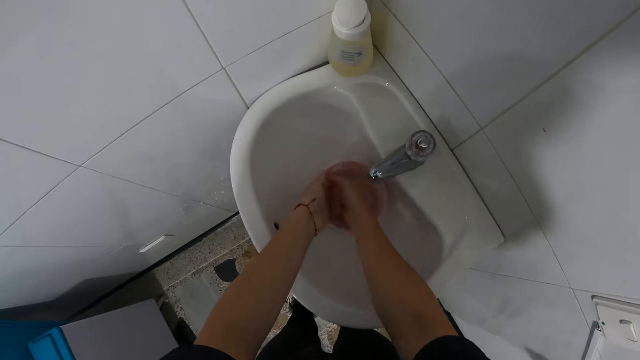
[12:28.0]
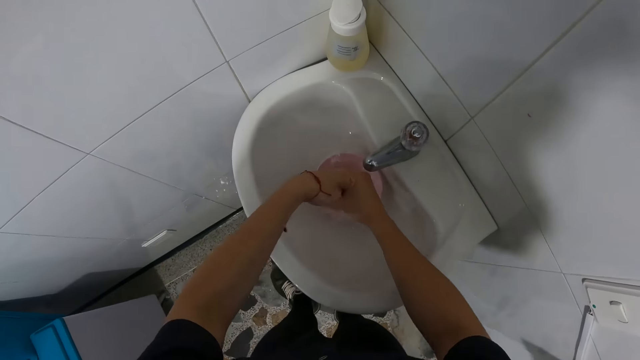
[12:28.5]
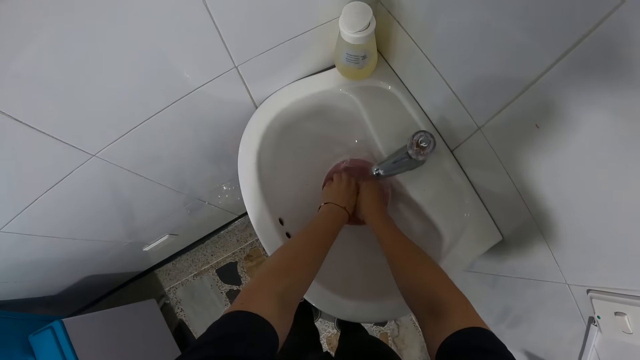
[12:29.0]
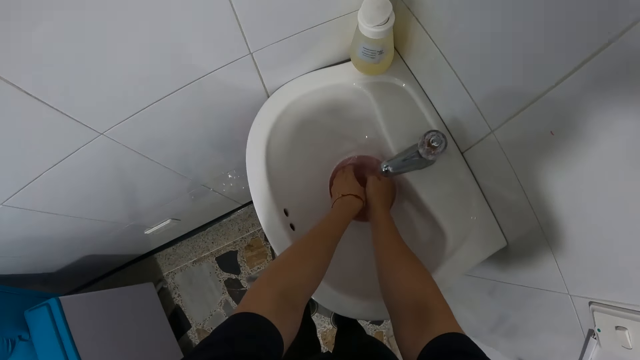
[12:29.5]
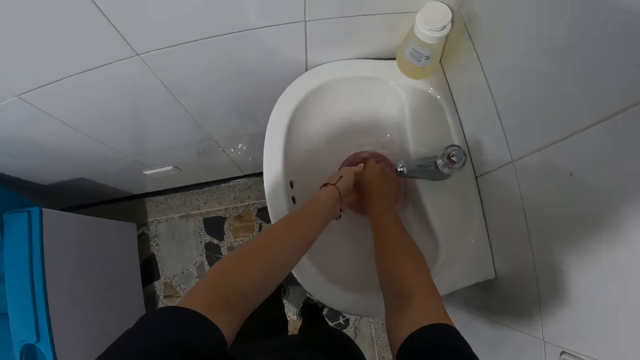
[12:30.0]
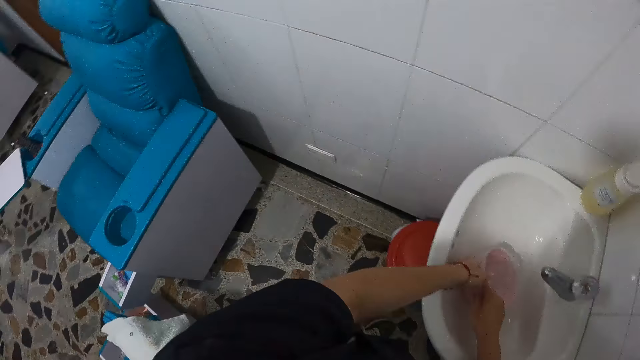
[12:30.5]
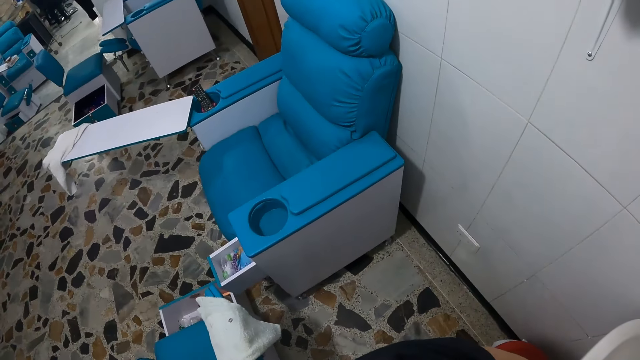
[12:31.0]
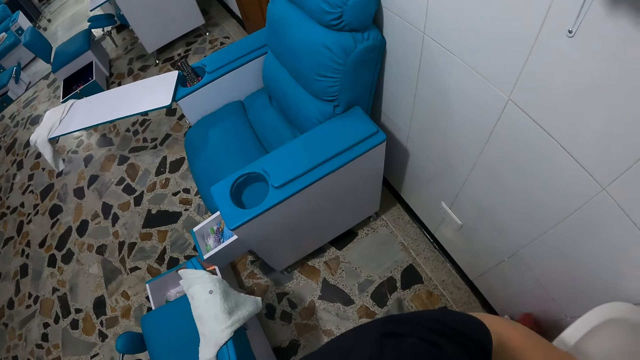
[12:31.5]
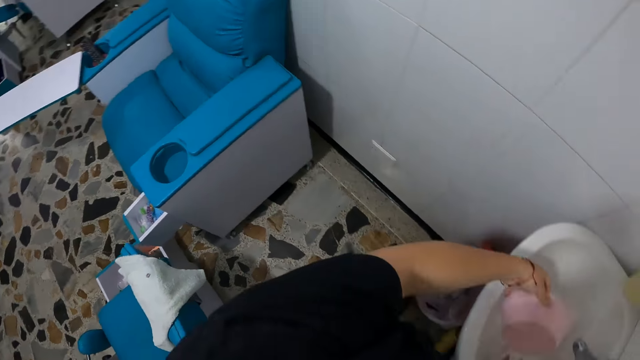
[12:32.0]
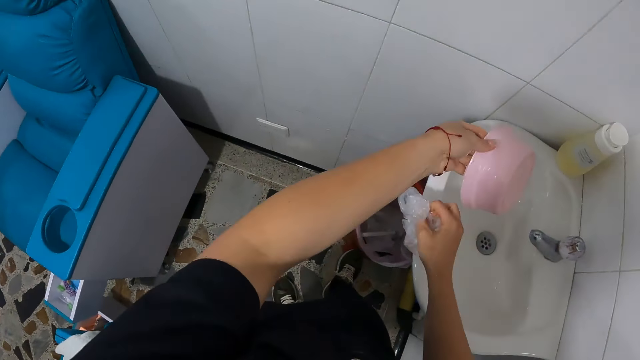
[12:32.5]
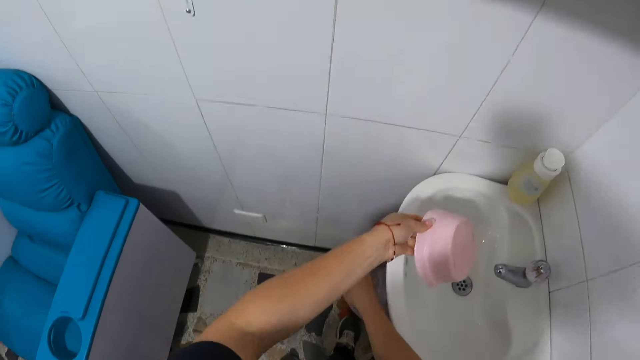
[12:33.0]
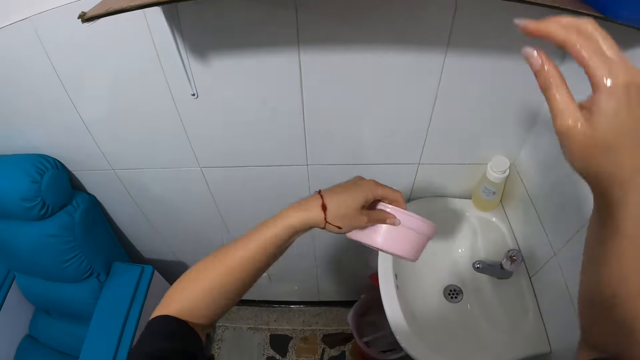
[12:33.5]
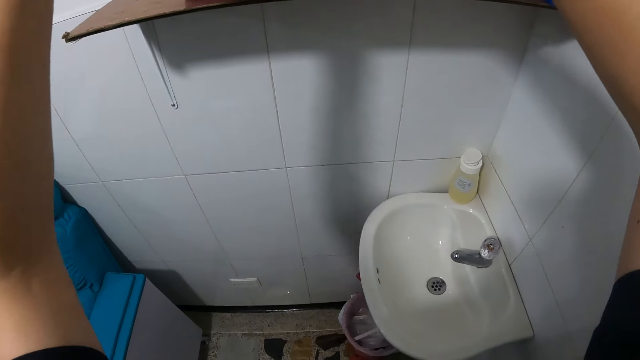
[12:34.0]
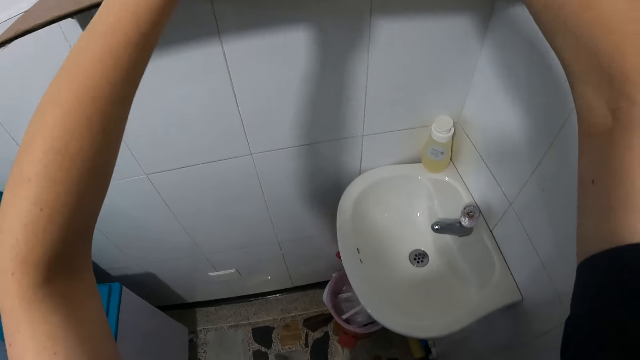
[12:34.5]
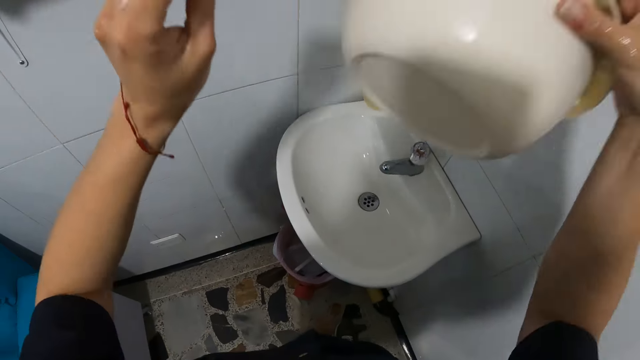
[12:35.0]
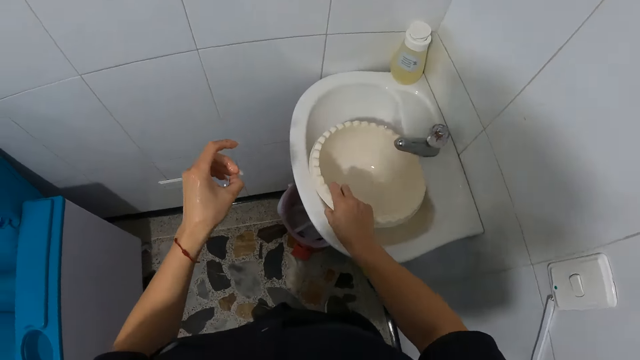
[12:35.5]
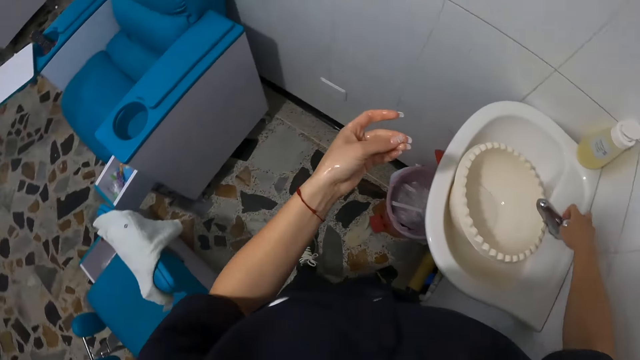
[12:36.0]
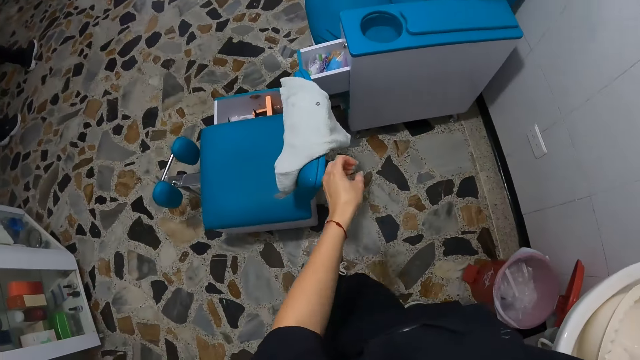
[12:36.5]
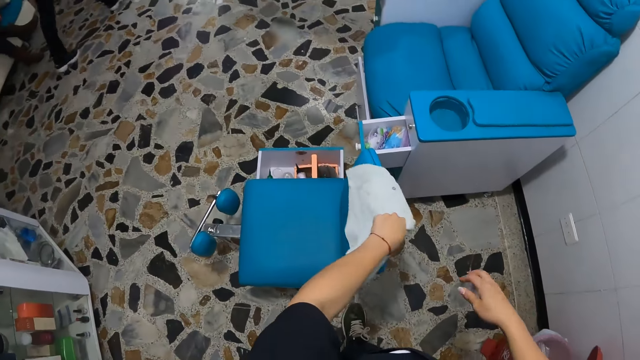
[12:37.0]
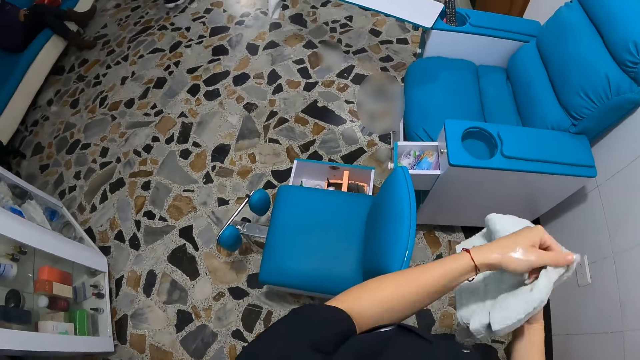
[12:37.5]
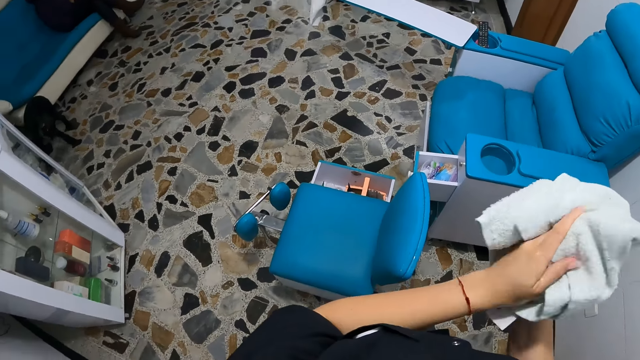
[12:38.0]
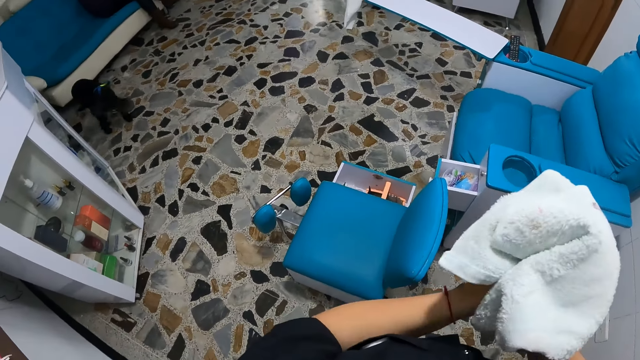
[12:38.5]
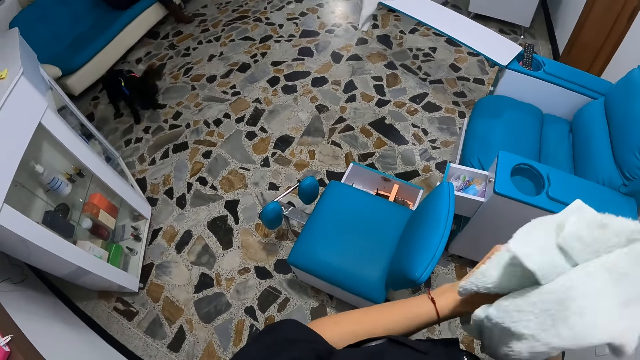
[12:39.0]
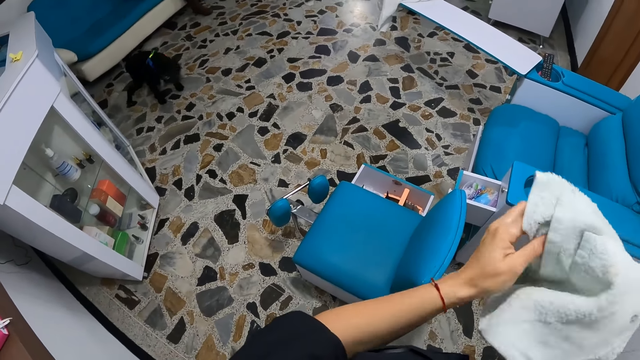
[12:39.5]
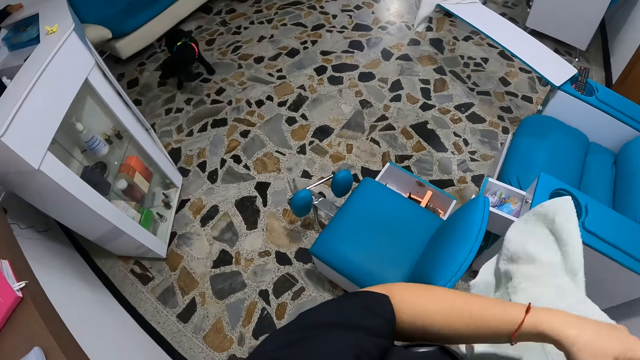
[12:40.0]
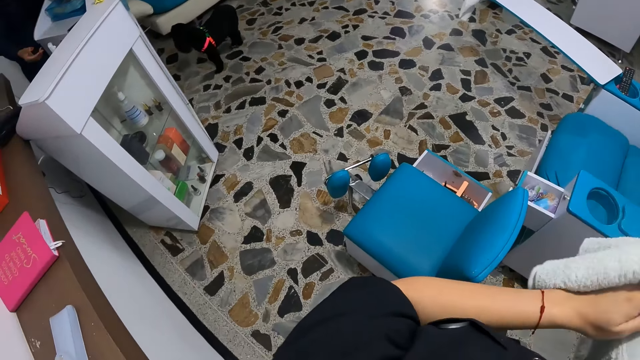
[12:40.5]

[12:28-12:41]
The camera wearer pours out the water in the bowl into the sink with her right hand. She drops a nylon or used tissue paper in a trash bin with her left hand. She carries a bowl from the top of a cabinet with her right hand. She drops the bowl in her left hand on the cabinet. She picks the bowl from the sink. She drops the bowl in her right hand into the sink. She turns on the tap on the sink with her right hand. She picks the towel from the chair with her left hand. She dries her hands with the towel.

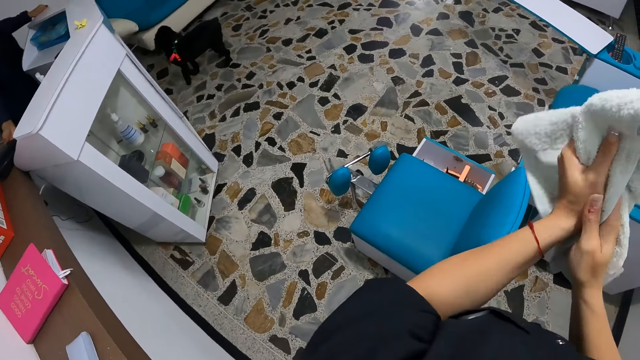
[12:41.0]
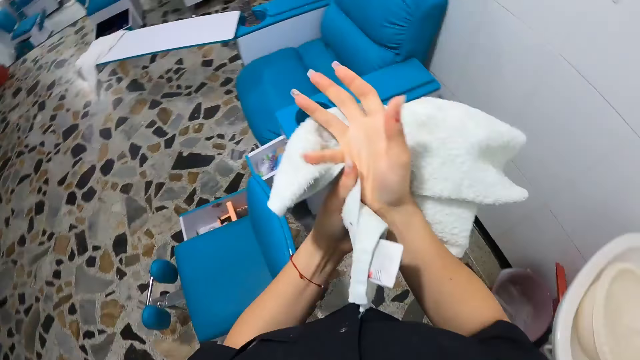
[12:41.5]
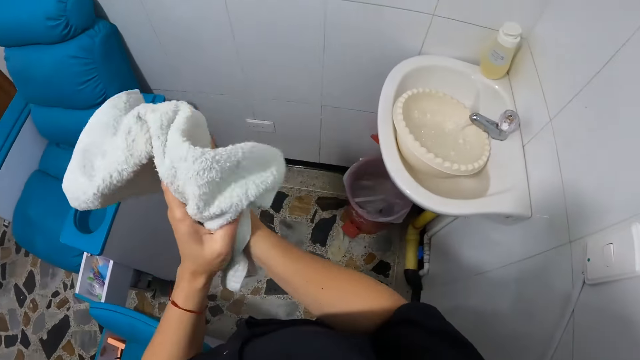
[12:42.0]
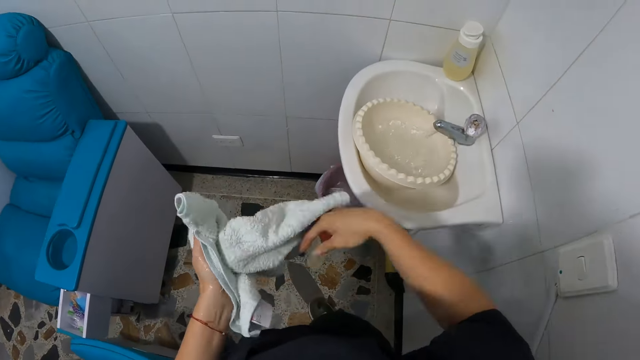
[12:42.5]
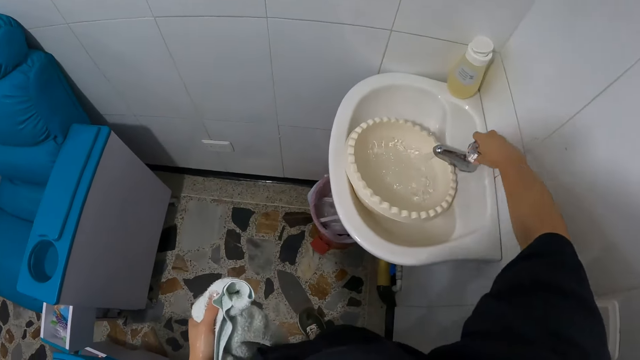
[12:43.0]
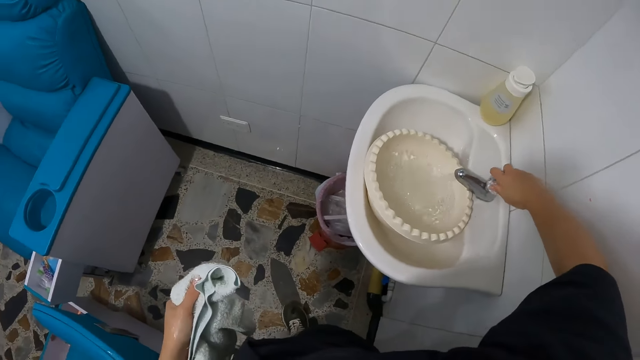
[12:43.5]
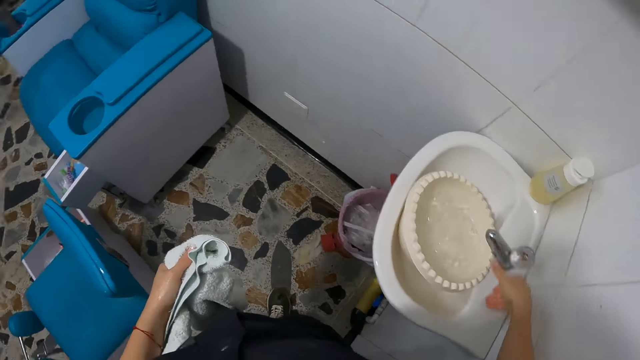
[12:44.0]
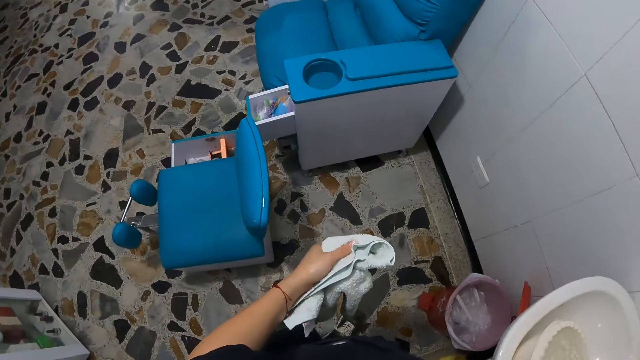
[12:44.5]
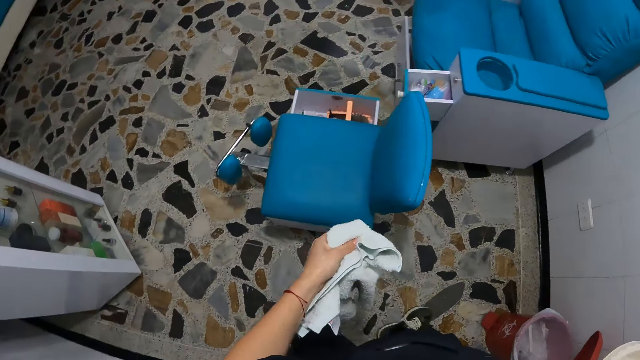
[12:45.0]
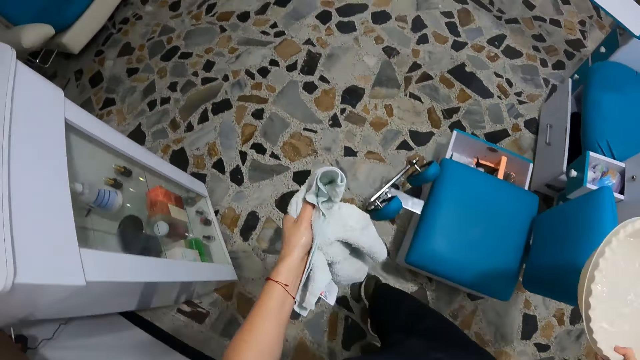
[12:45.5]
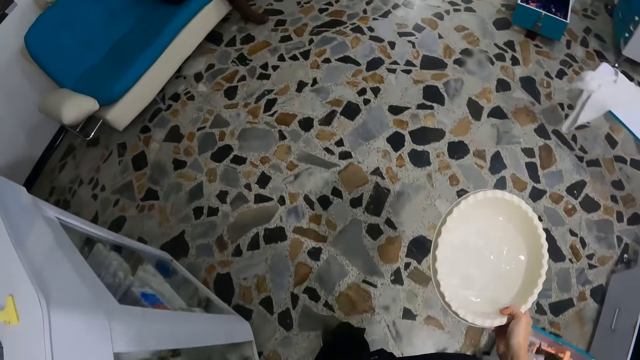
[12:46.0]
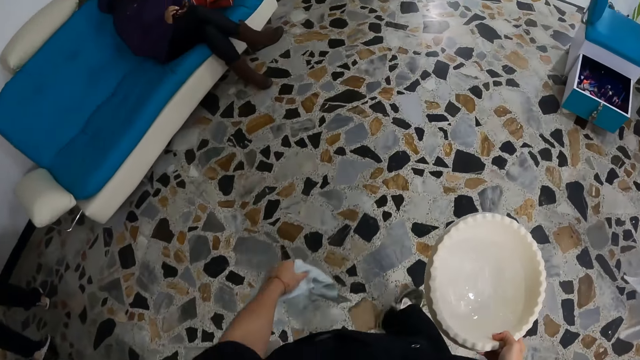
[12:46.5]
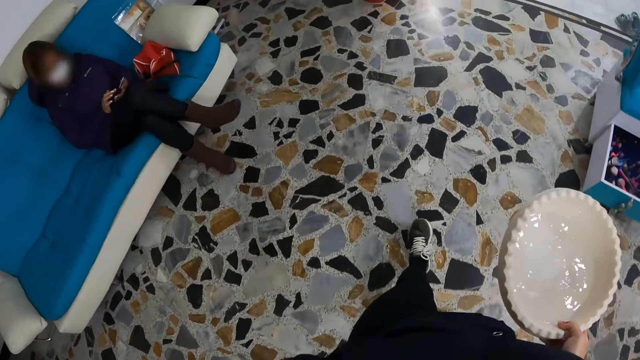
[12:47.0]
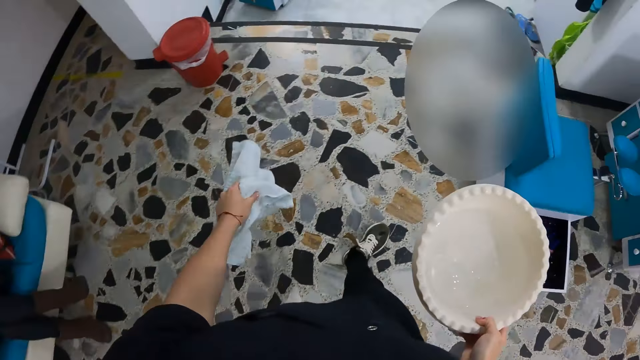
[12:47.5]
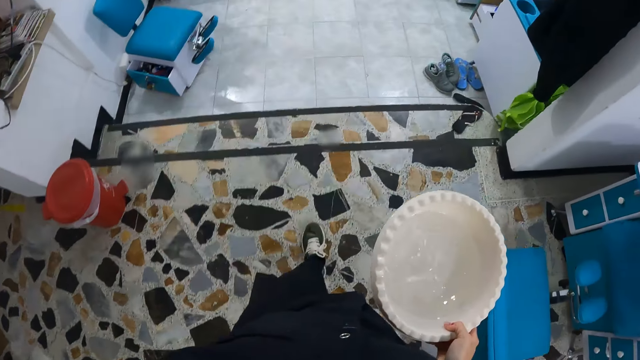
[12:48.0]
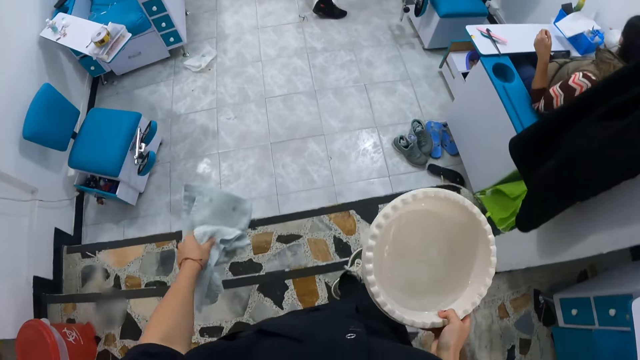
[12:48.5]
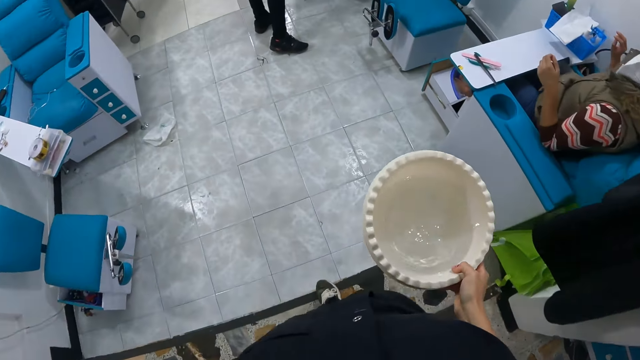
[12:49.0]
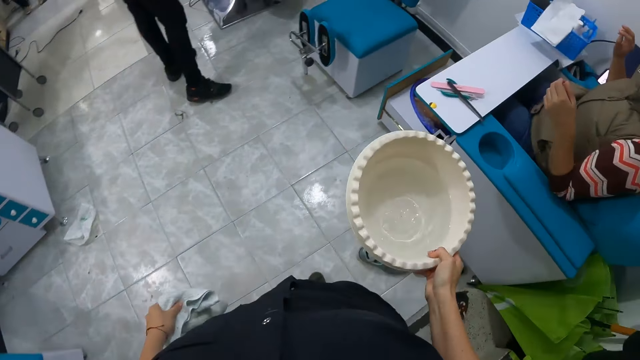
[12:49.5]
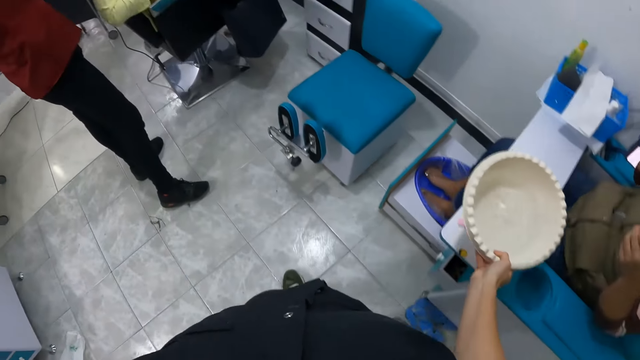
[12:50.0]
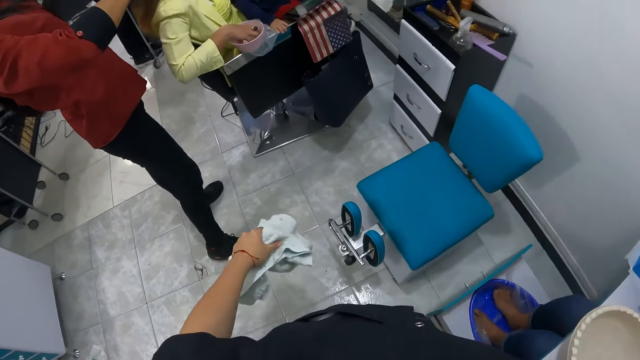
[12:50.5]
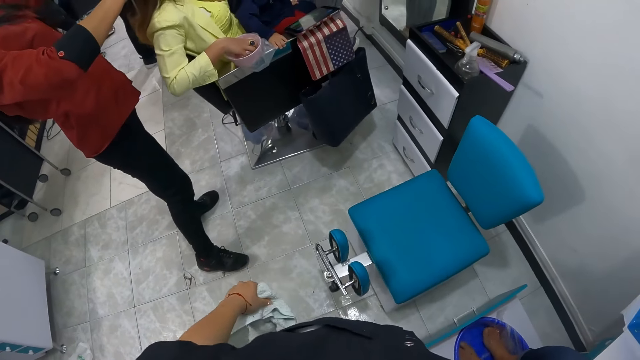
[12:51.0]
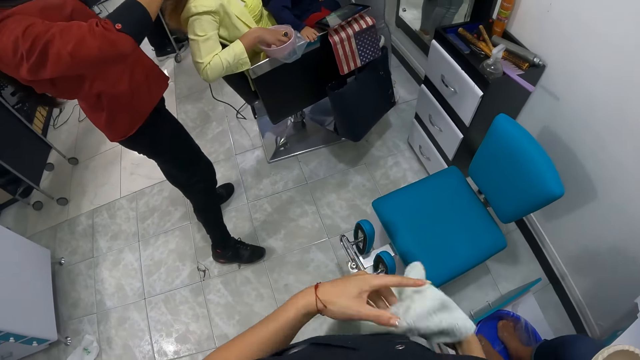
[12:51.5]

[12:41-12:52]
The camera wearer turns off the tap on the sink with her right hand. She carries the bowl of water from the sink with her right hand. She walks towards the woman in the salon. She drops the bowl of water on the desk with her right hand.
